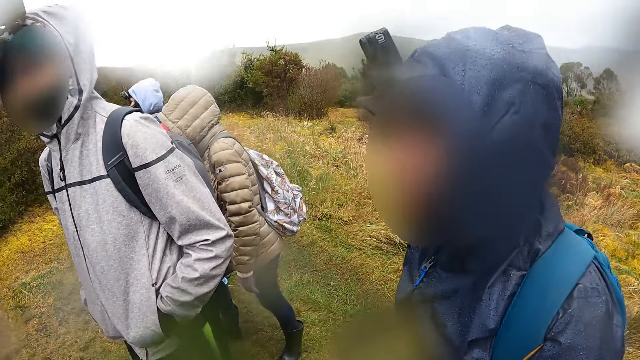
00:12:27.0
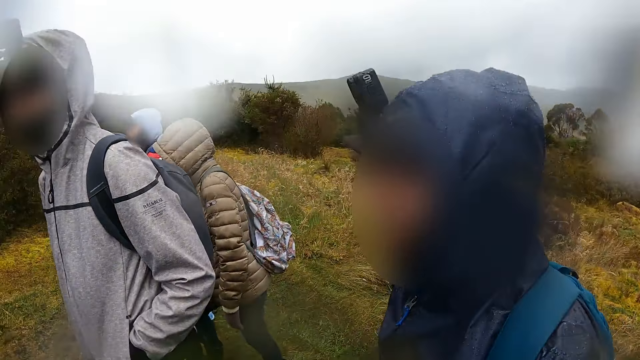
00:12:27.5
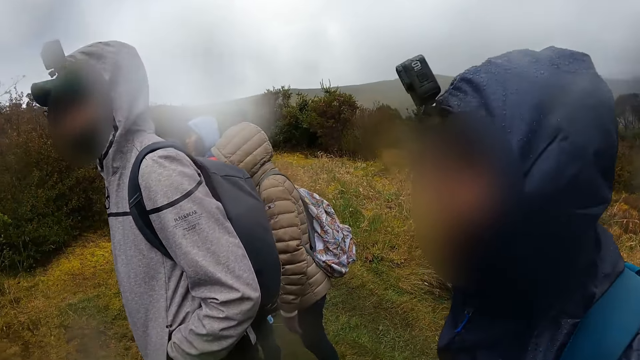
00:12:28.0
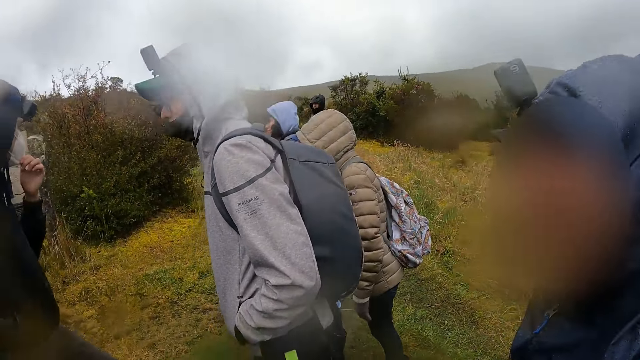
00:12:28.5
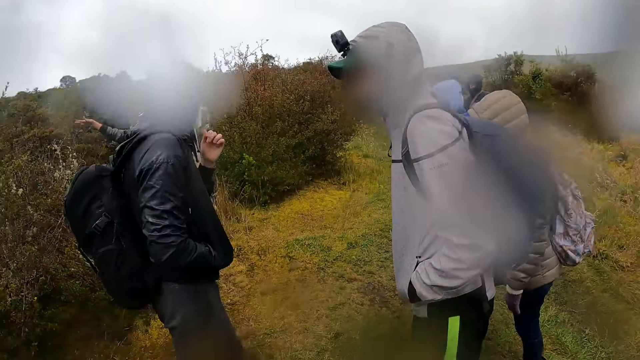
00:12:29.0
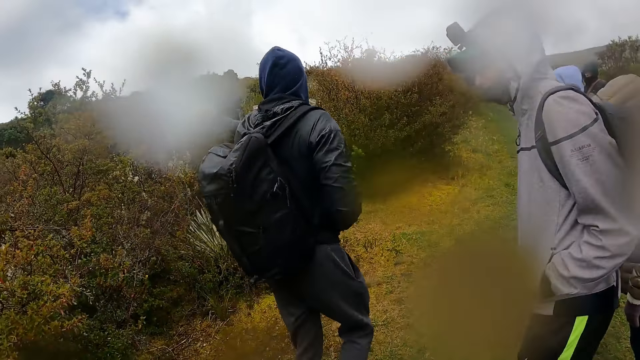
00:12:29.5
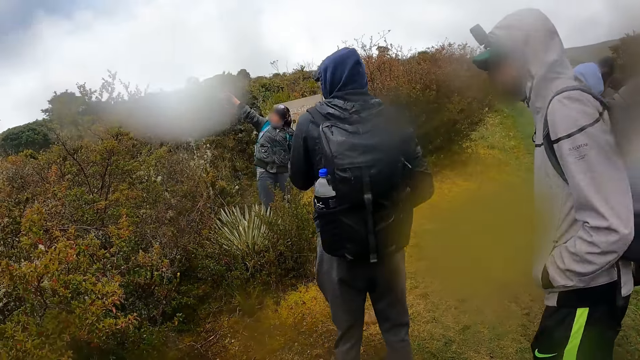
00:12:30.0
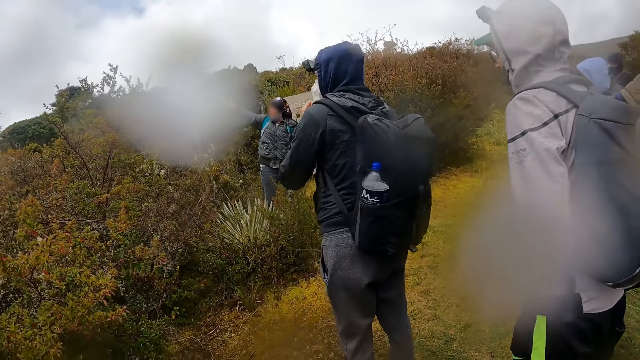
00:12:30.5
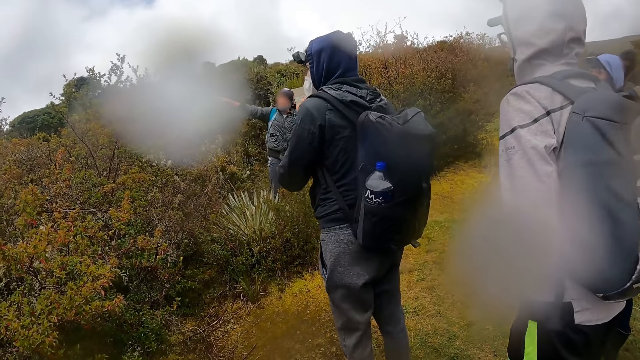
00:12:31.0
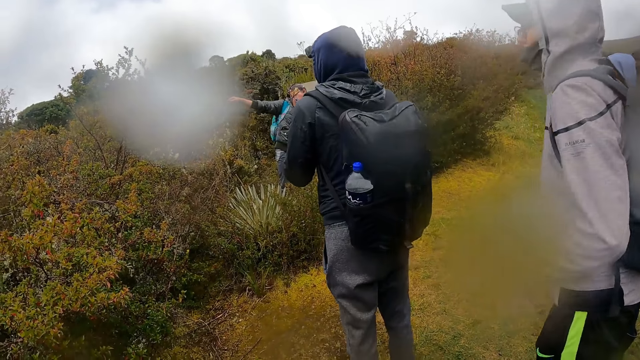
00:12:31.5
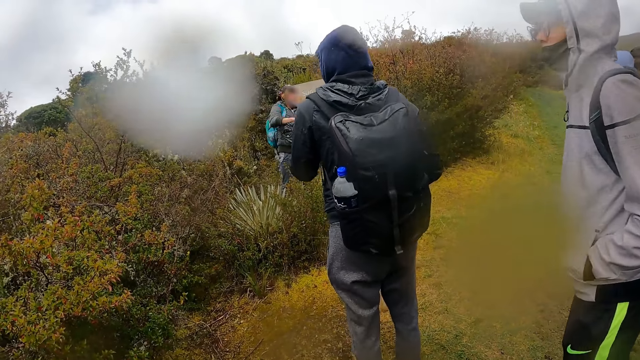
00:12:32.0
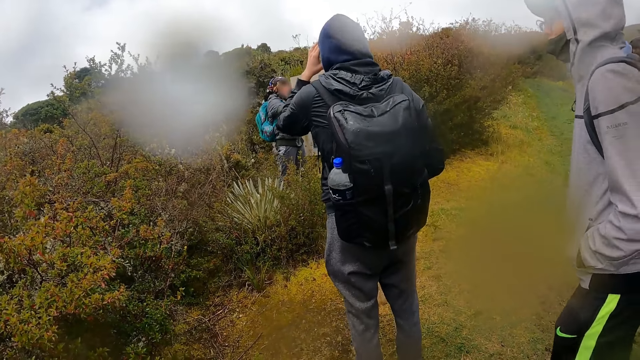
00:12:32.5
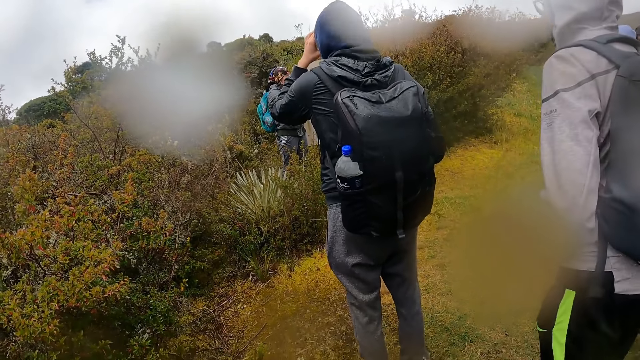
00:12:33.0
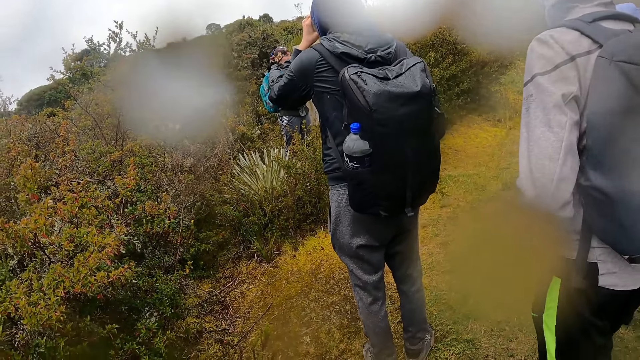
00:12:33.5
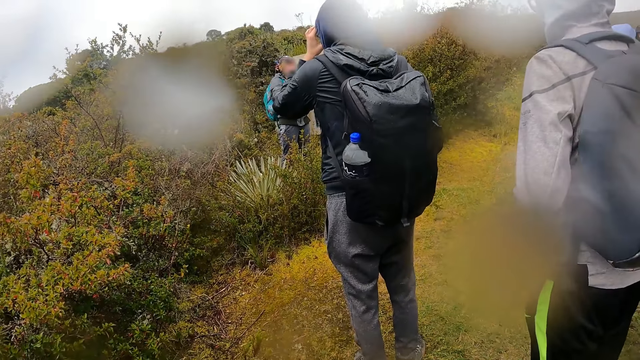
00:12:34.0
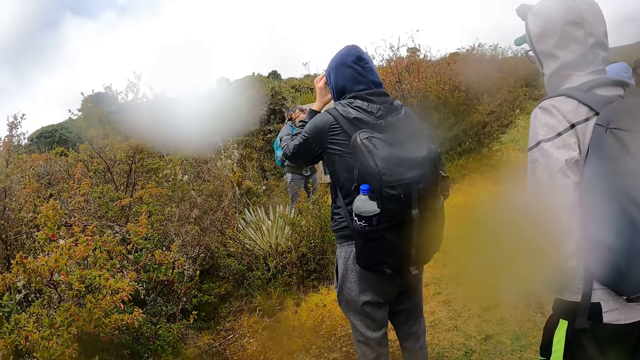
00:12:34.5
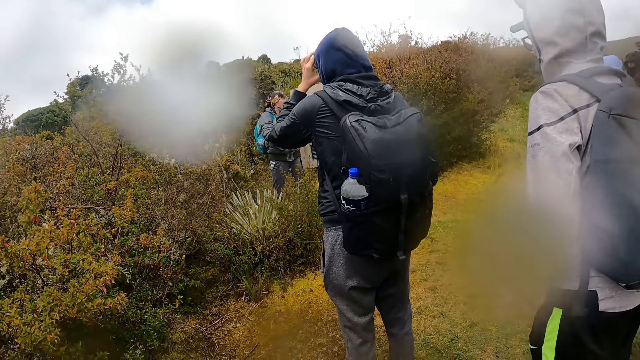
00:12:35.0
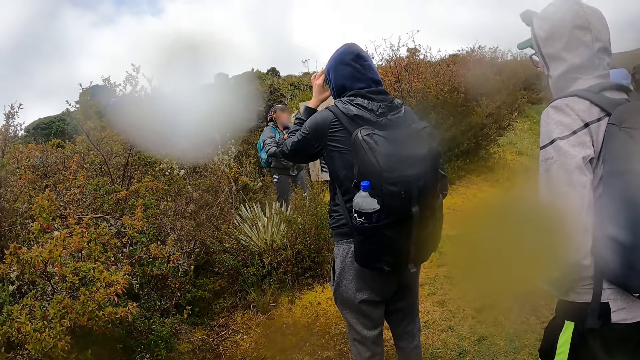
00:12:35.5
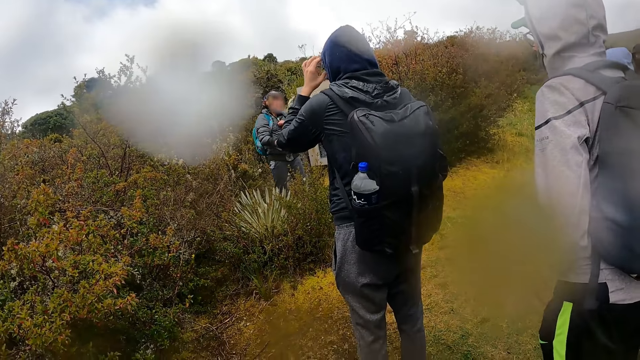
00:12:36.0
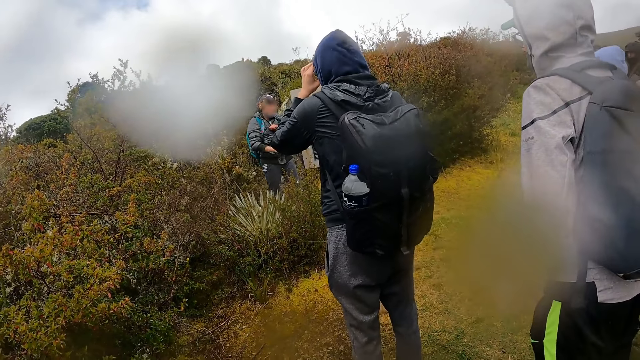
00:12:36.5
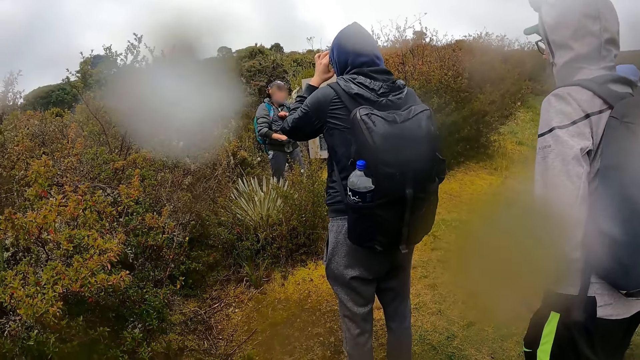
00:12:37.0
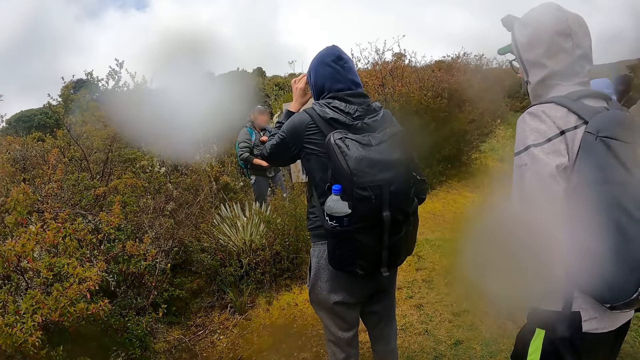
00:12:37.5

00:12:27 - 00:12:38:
The man interacts with the group of people. Another man adjusts a nose mask on his face with his left hand. The first man gestures his hand. The other man touches his head with his left hand.

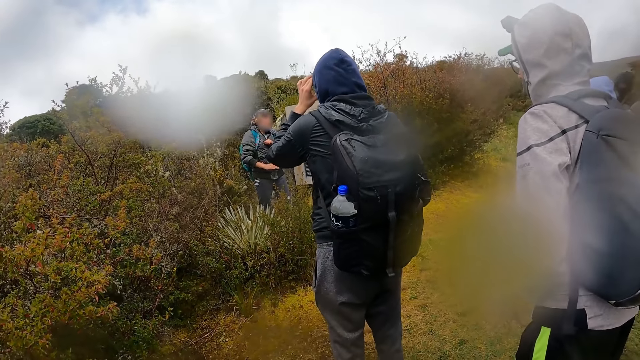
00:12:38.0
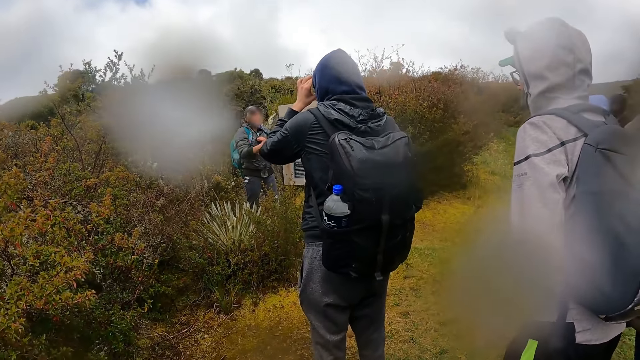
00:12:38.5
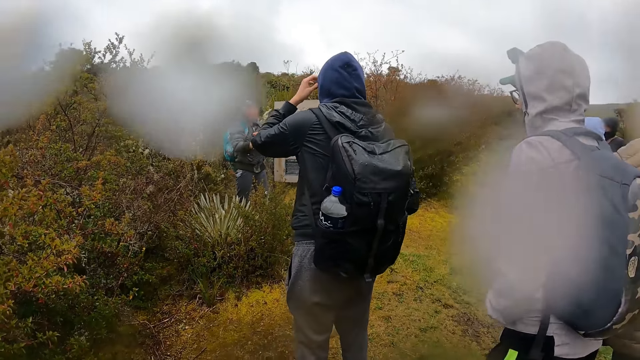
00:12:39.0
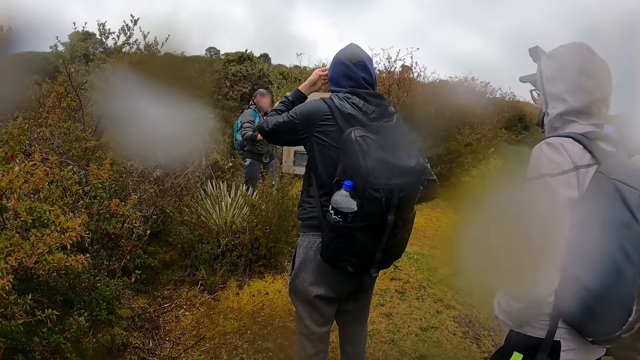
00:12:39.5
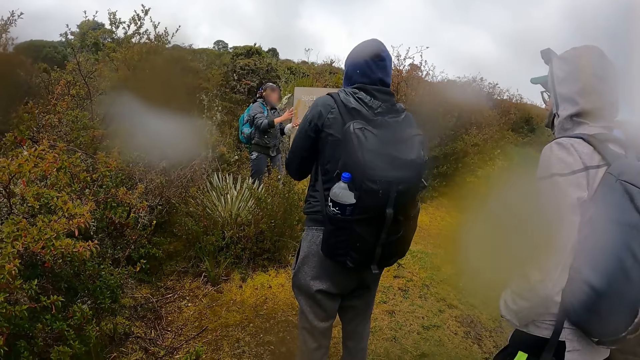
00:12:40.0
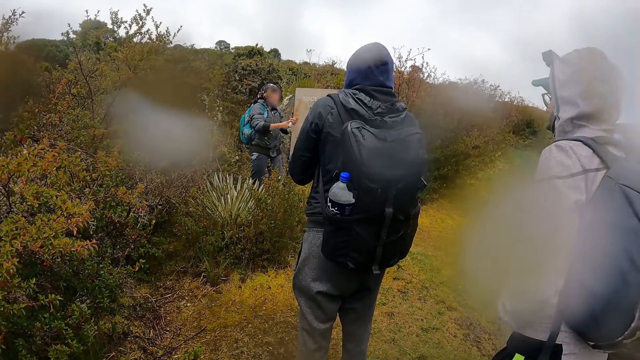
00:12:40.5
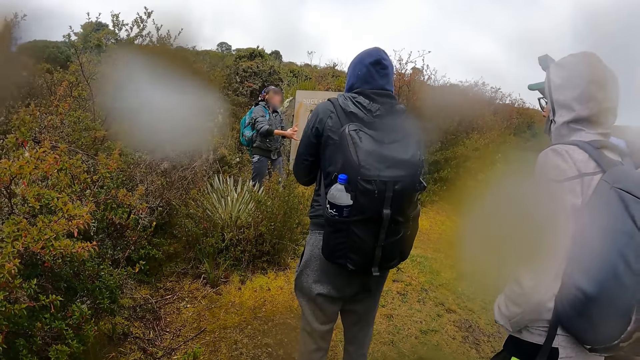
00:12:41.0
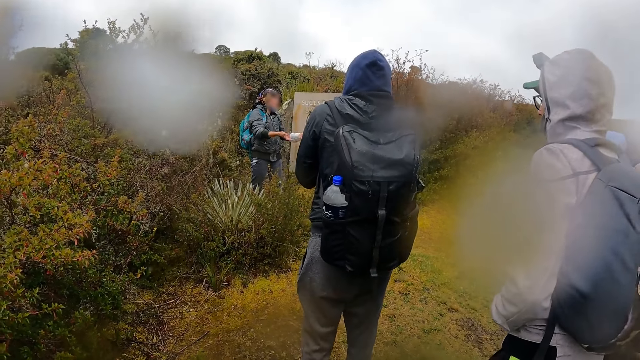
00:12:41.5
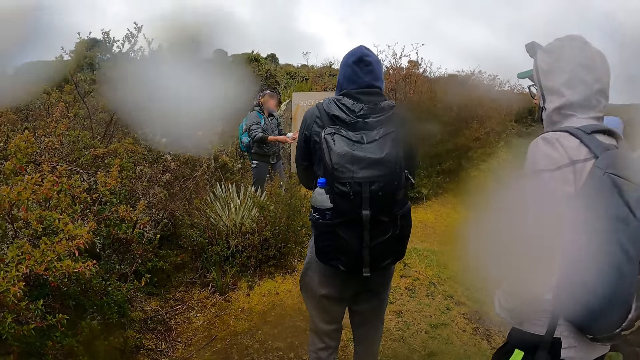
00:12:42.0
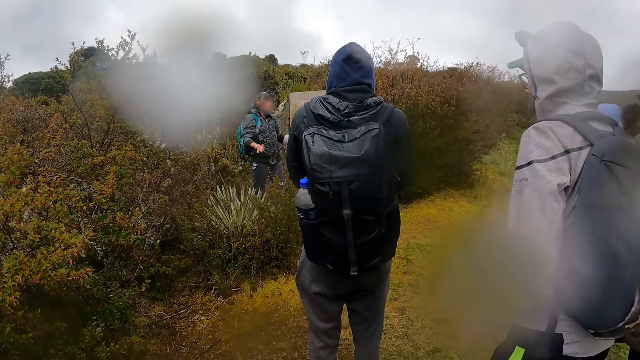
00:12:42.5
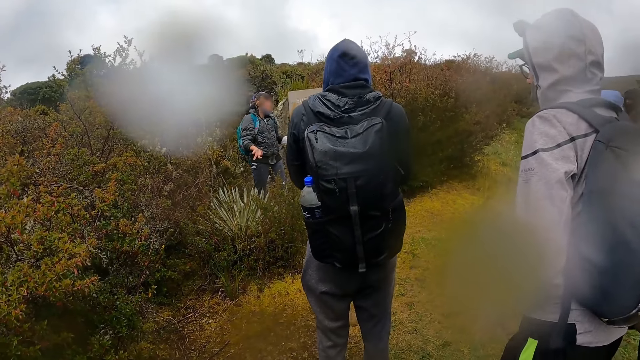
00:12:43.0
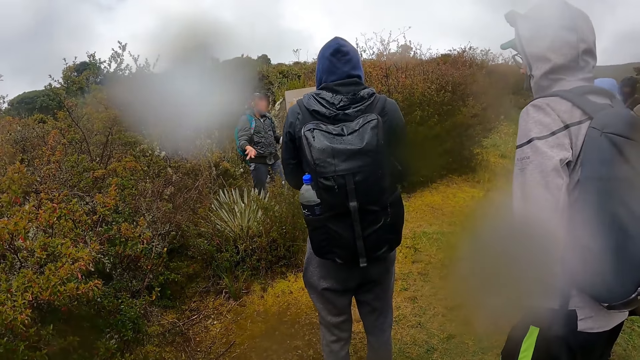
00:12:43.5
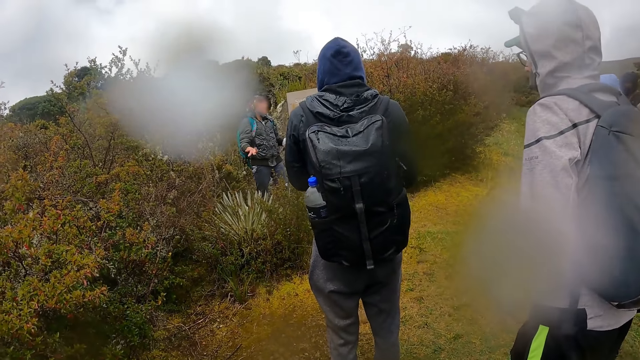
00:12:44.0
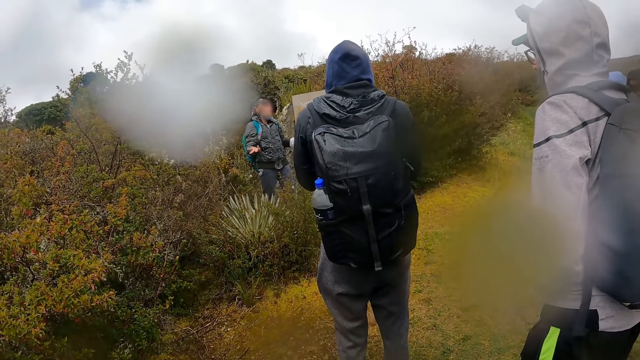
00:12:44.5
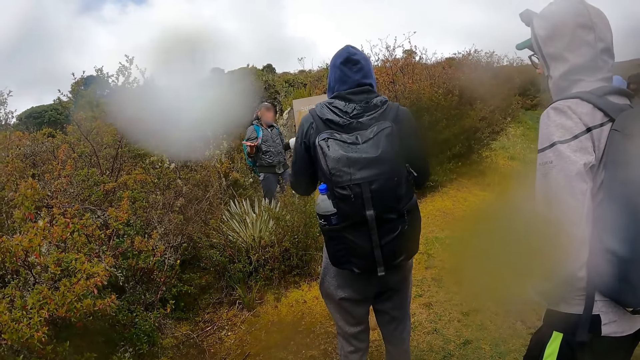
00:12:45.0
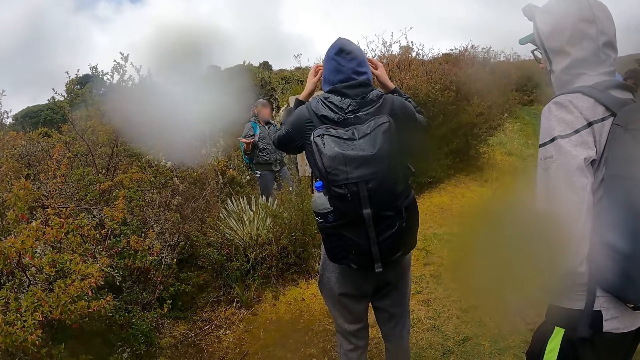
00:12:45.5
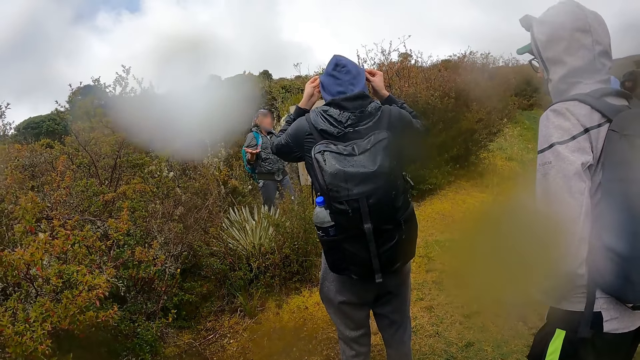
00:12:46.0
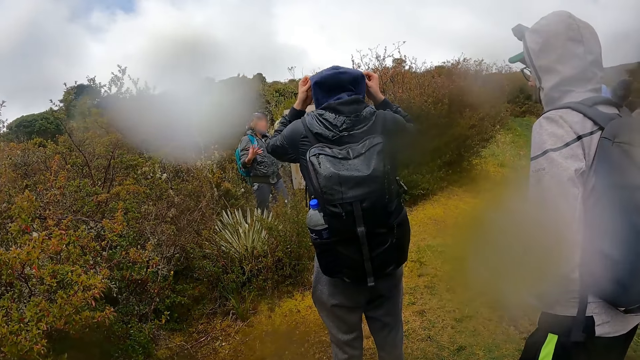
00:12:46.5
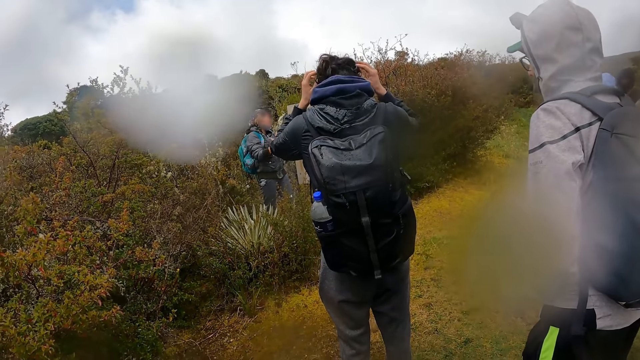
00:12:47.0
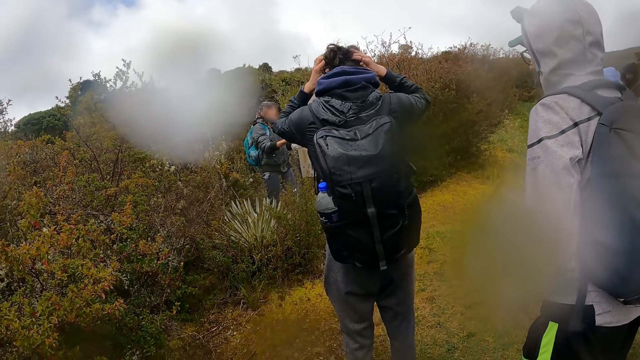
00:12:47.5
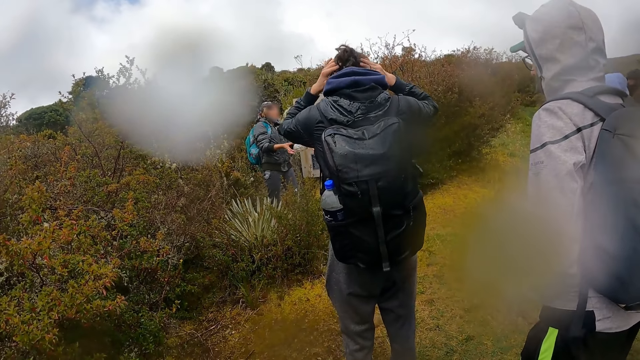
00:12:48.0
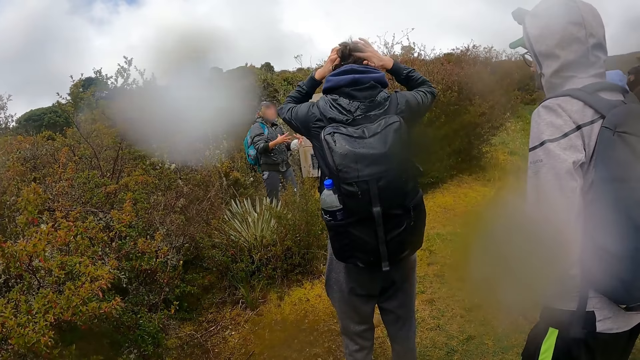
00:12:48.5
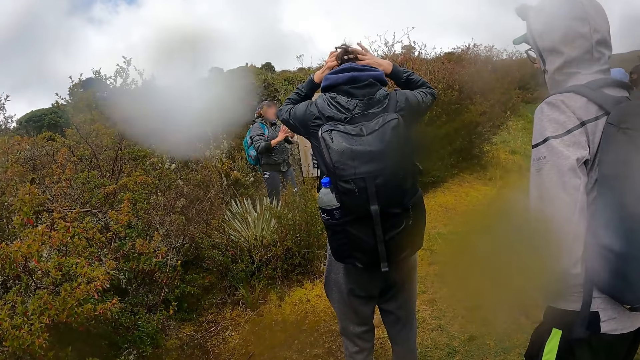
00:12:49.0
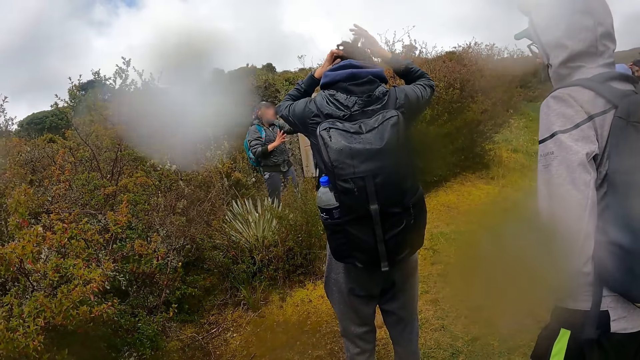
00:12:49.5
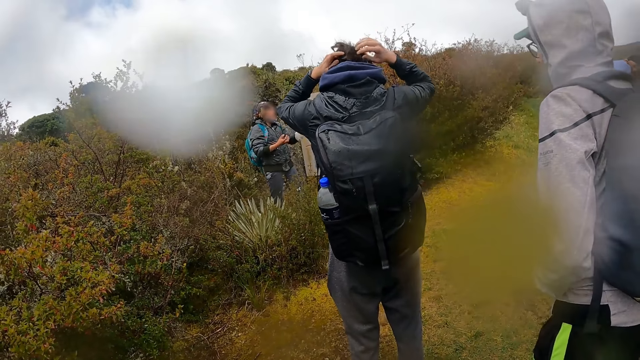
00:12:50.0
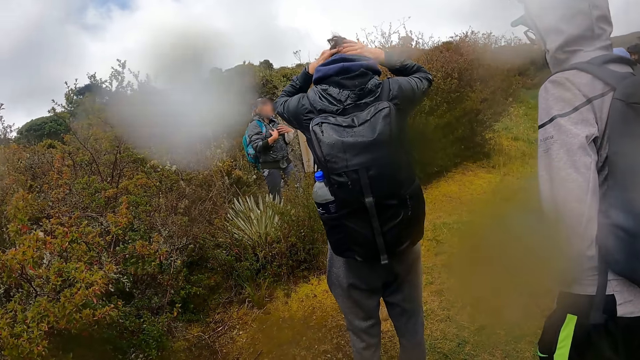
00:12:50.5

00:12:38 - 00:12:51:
A man gestures his hands. The man removes a hood from his head with both hands. The man adjusts a headband on his head with both hands.
